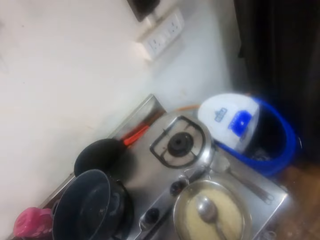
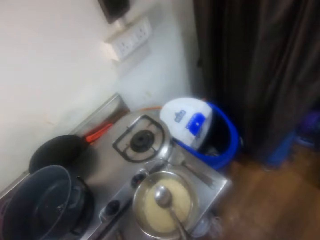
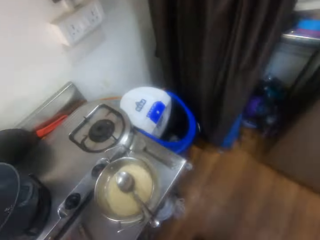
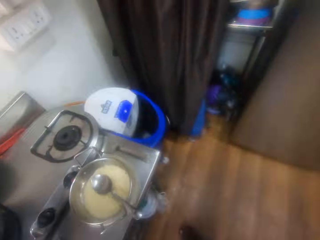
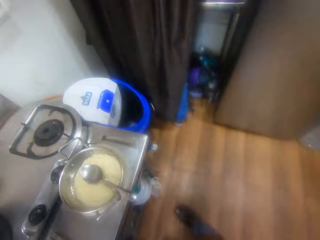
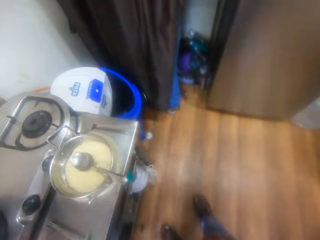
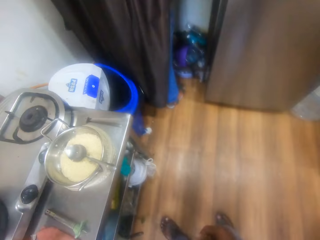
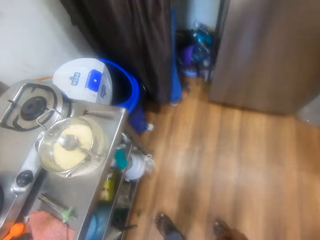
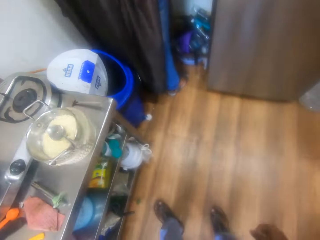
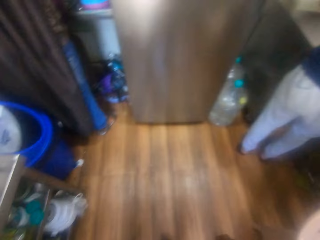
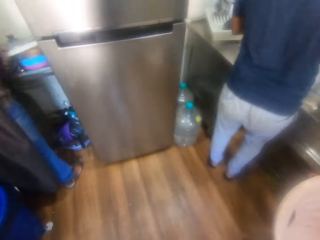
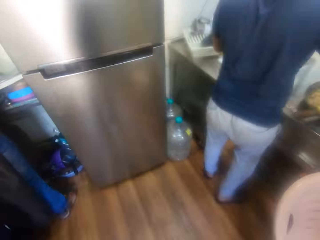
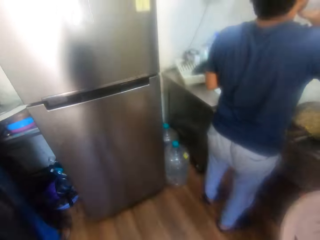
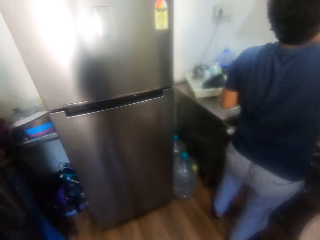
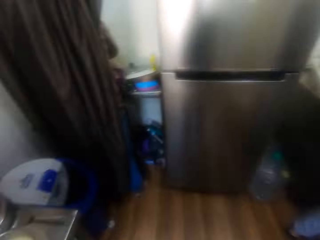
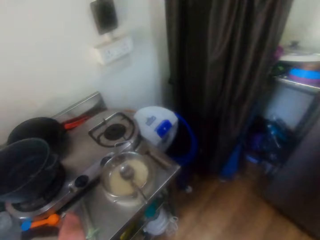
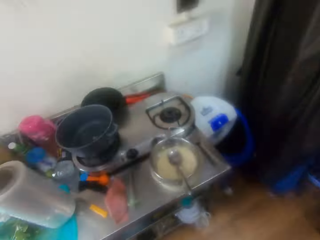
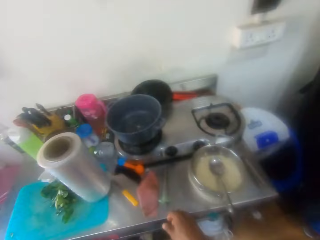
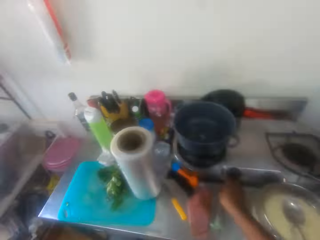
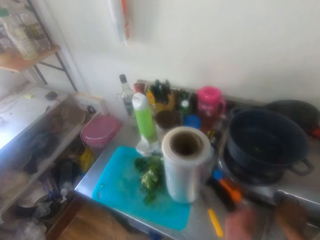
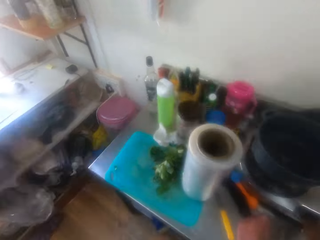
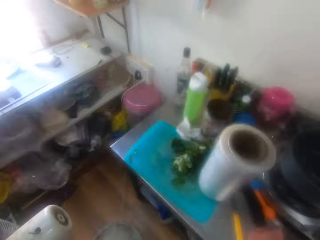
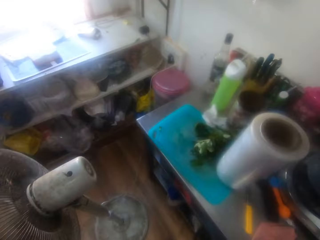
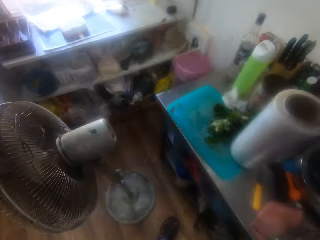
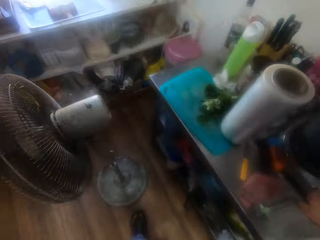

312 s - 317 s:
The camera wearer puts off the cooker fire. They turn in the kitchen. They look around. They look at the man. They turn to the cooker. They turn off the cooker.

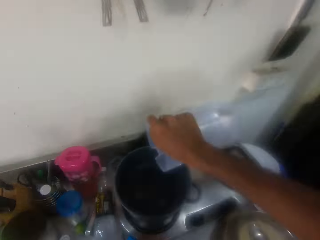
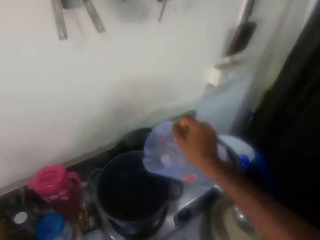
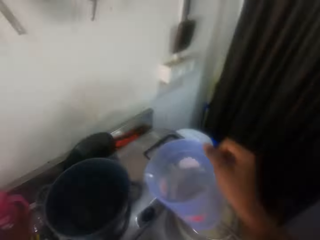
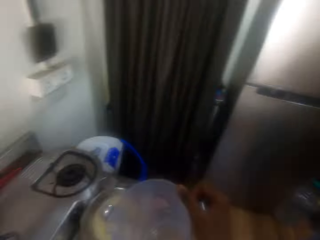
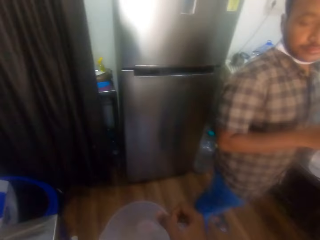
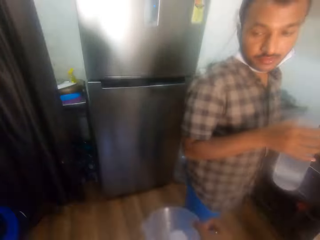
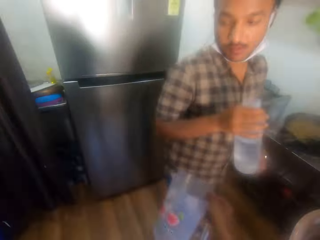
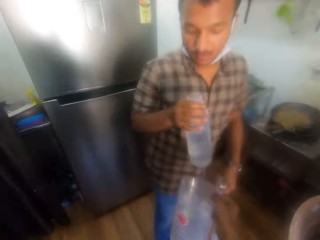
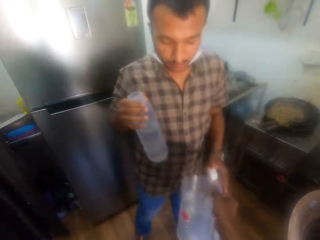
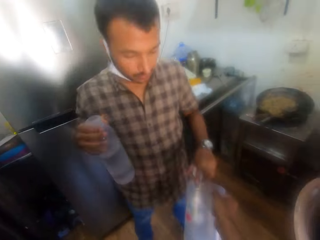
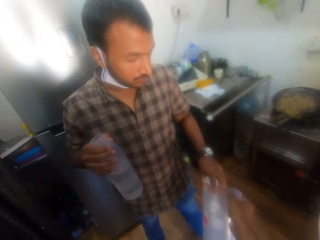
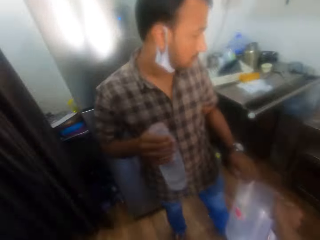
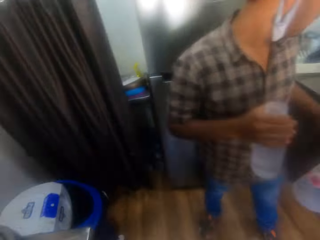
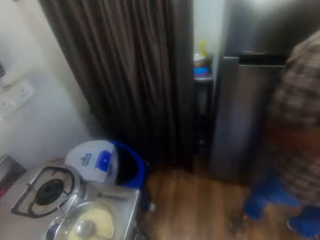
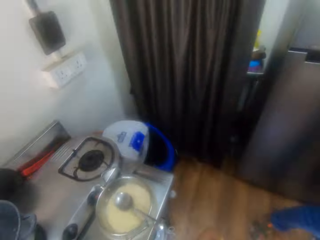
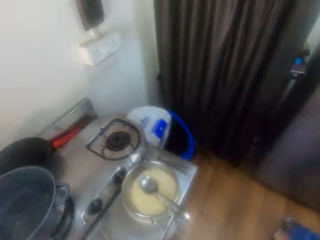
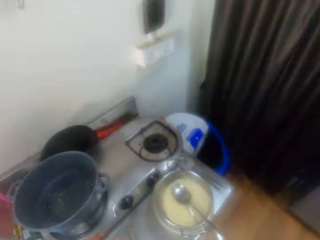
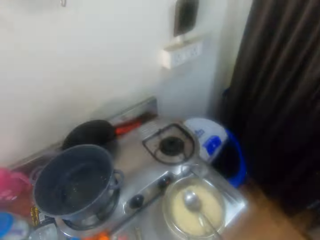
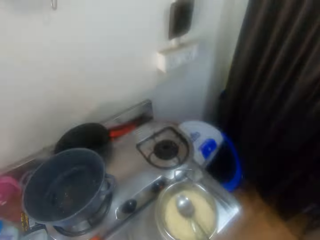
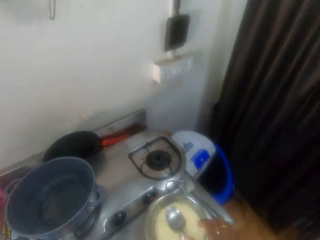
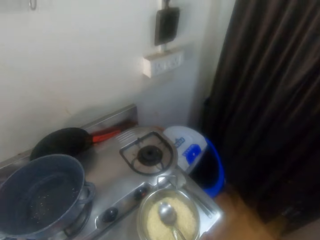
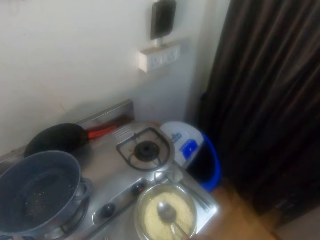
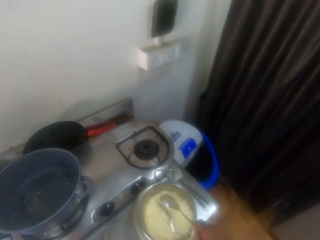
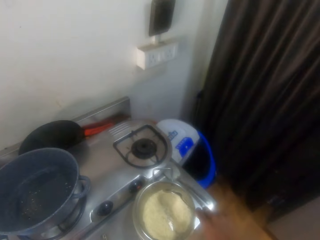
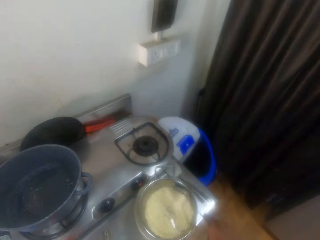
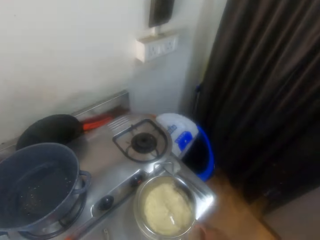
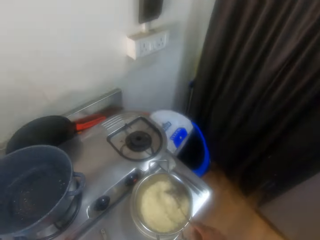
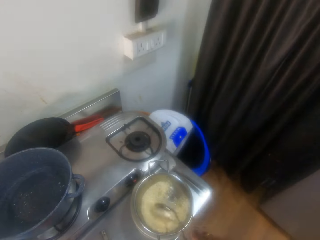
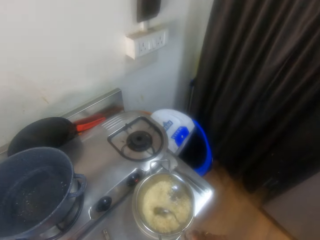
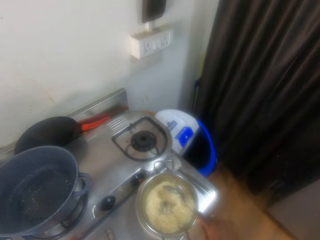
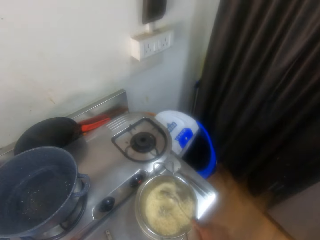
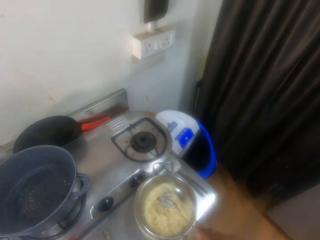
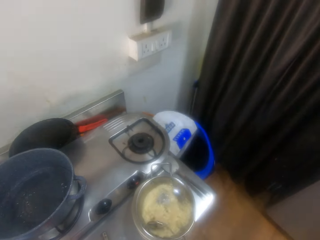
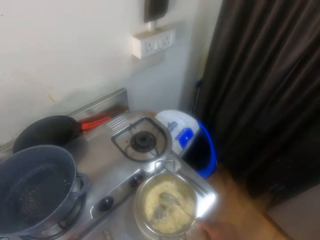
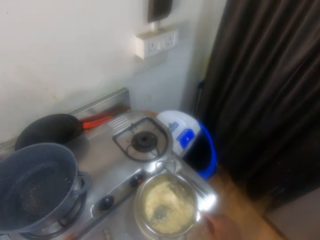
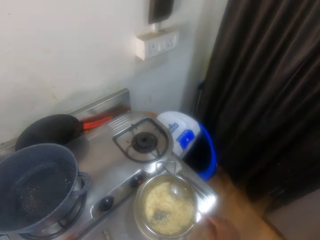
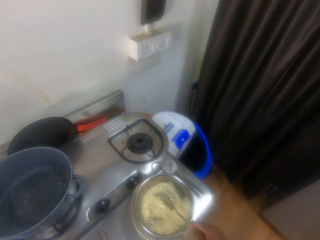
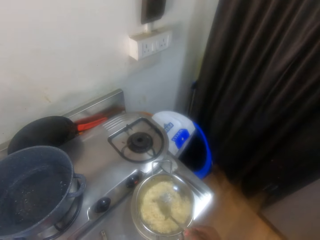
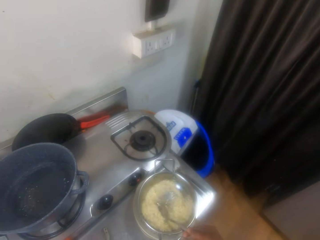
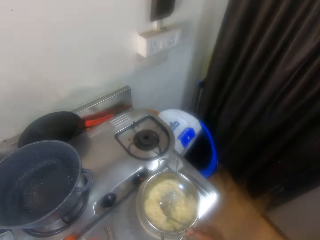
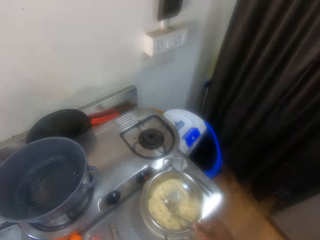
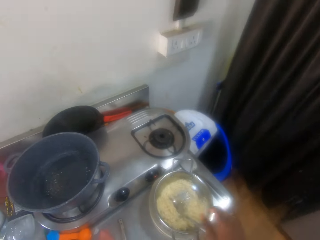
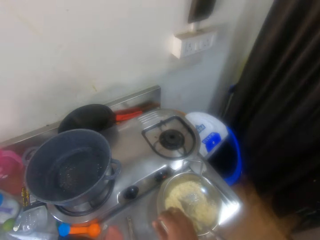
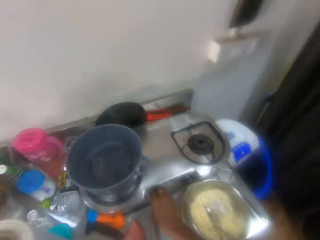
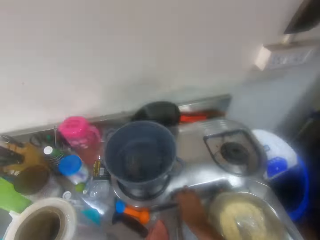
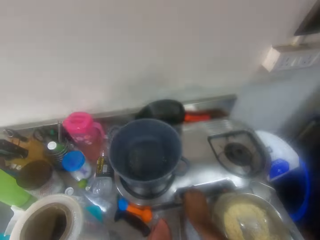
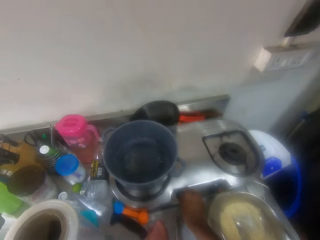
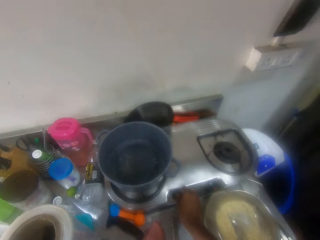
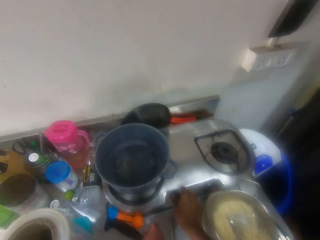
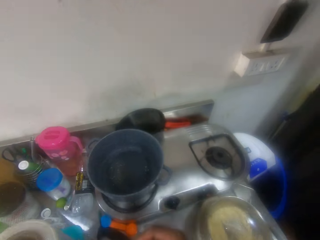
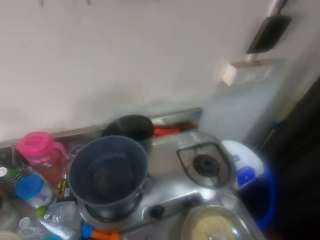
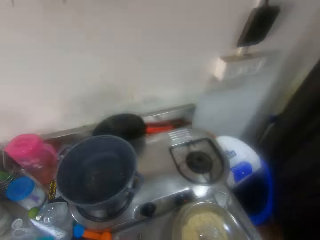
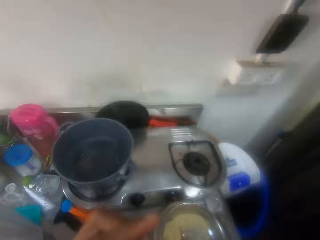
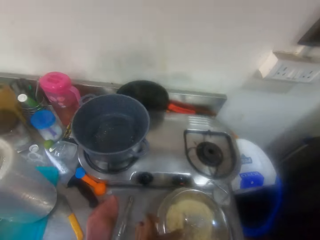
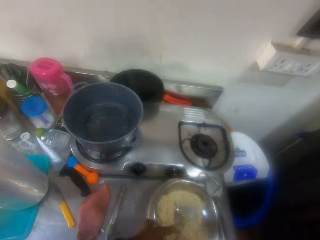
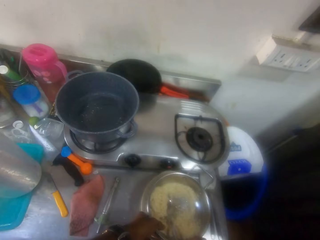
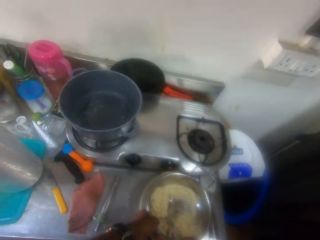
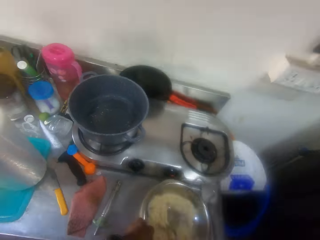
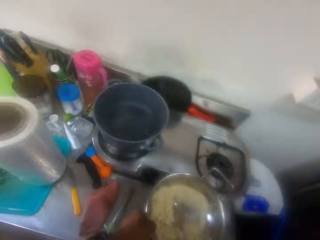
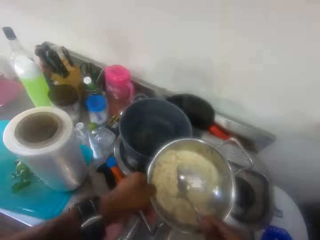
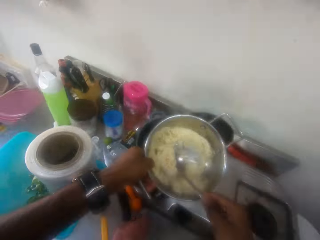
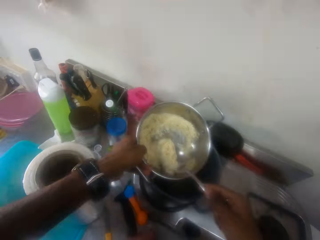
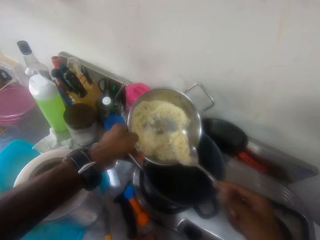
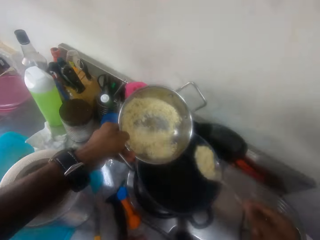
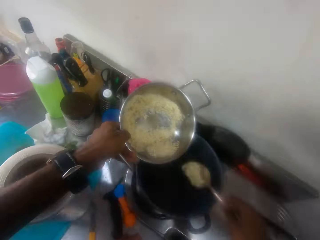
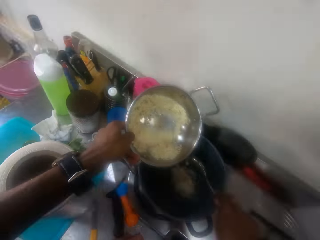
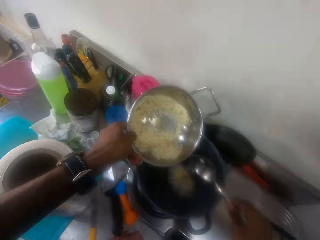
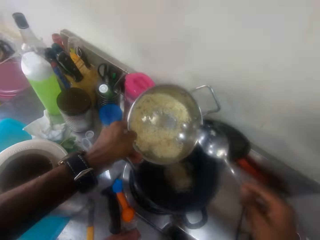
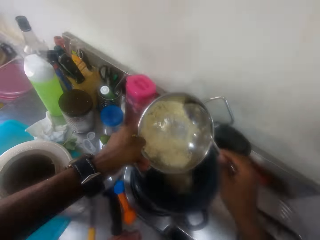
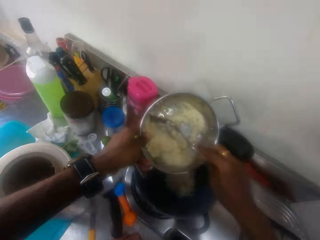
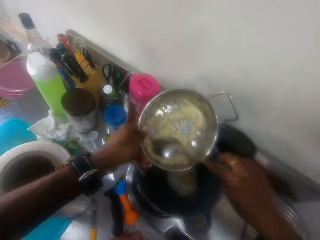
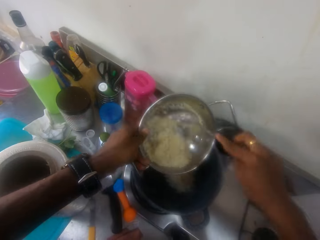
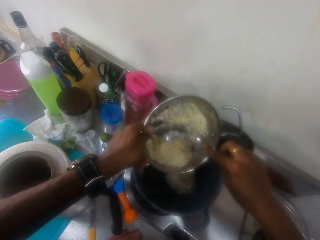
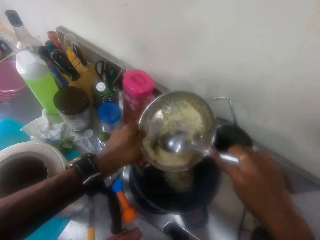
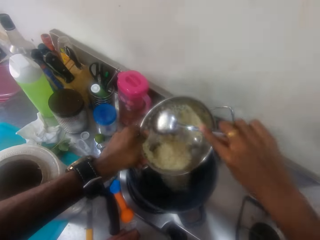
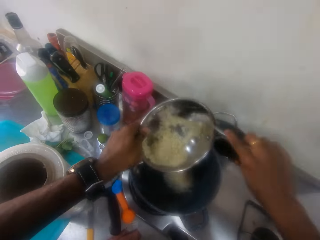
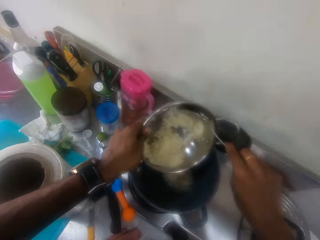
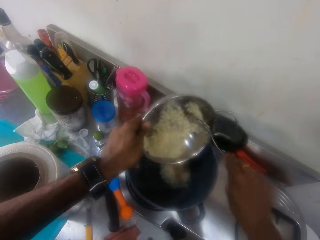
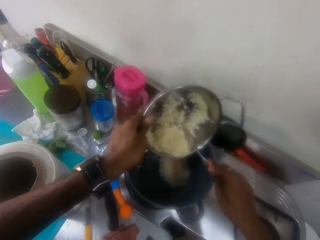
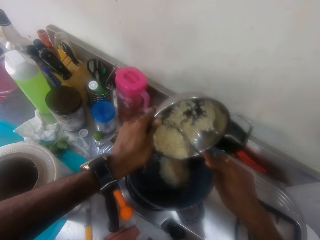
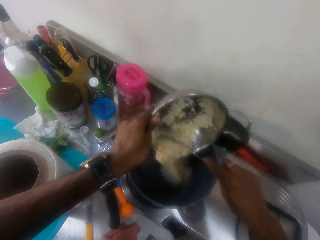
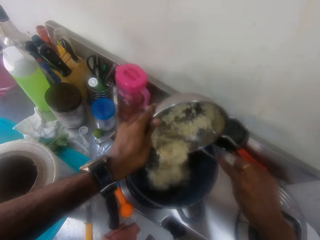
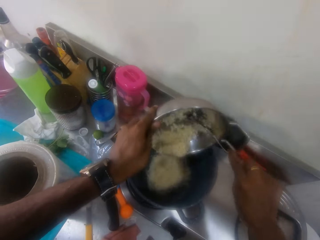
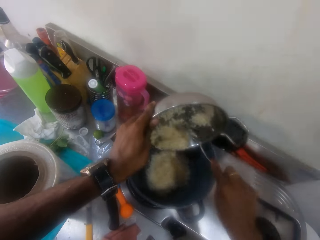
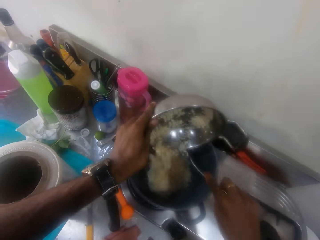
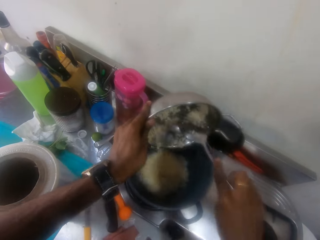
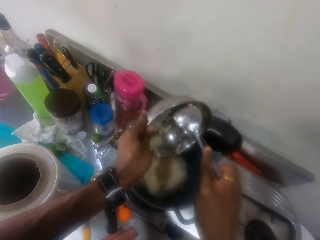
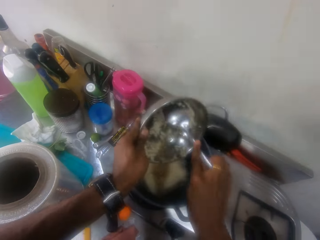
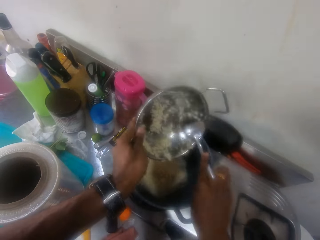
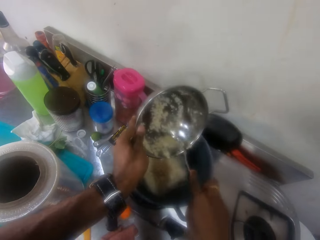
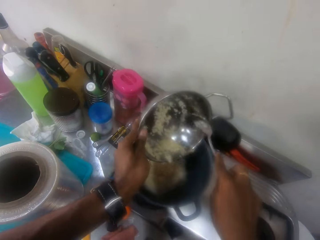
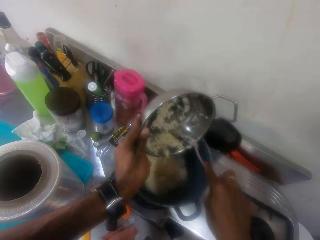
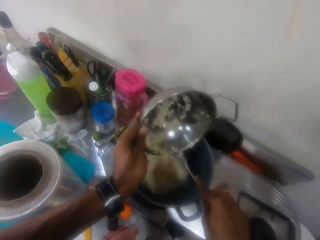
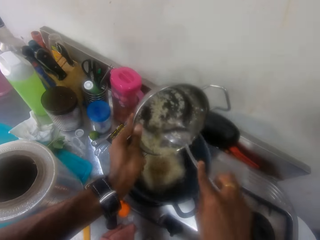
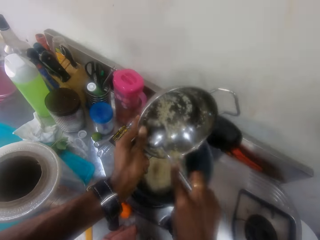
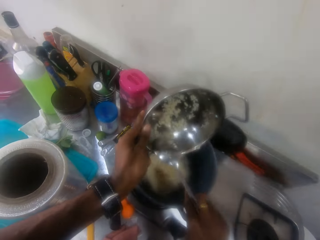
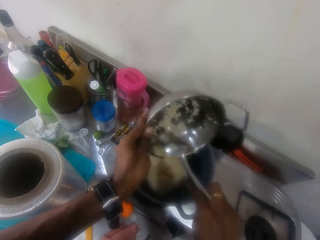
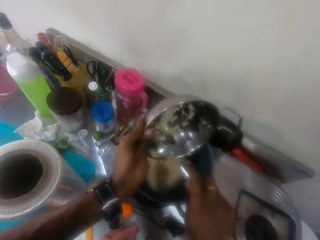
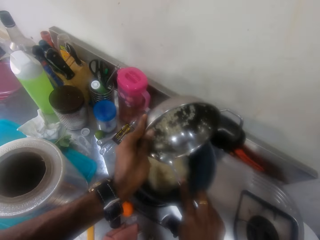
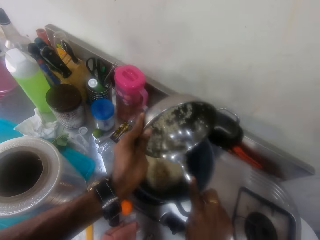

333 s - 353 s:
The camera wearer turns to a person. The person picks a jug from the camera wearer. The camera wearer turns in a kitchen. They pick a spoon from a pot of rice. They move rice with the spoon in the pot. They switch off a cooker. They pick rice in the bowl. They pick up the pot of rice. They scoop rice with the spoon. They put the rice in a cooking pot. They collect rice in the pot with the spoon. They pour rice in the cooking pot.
